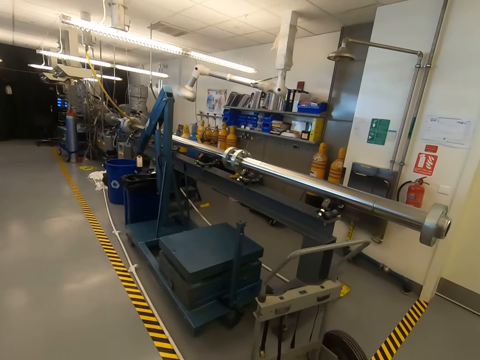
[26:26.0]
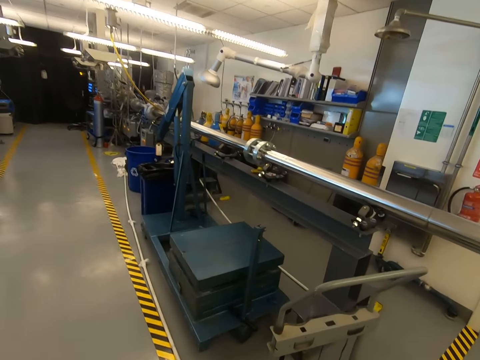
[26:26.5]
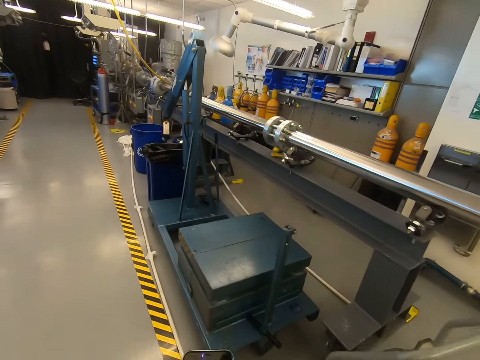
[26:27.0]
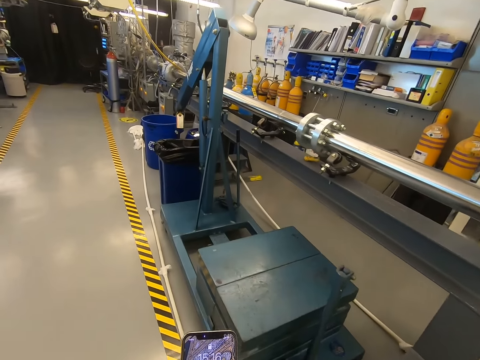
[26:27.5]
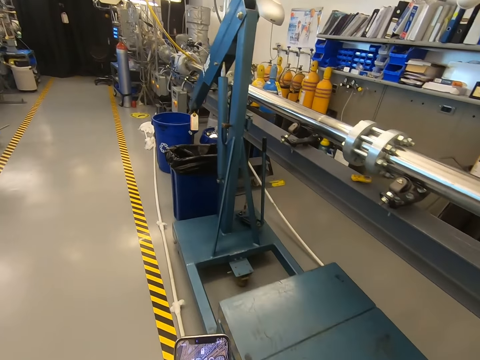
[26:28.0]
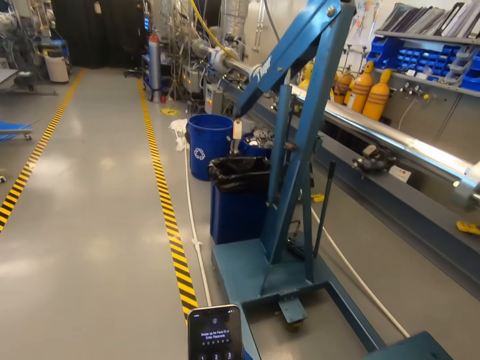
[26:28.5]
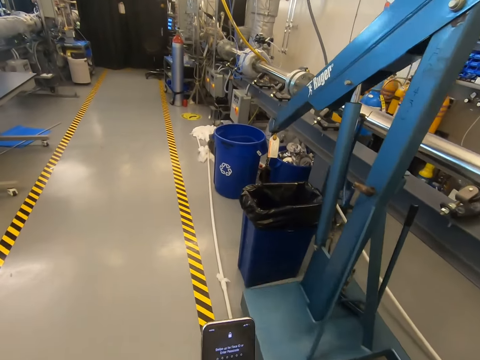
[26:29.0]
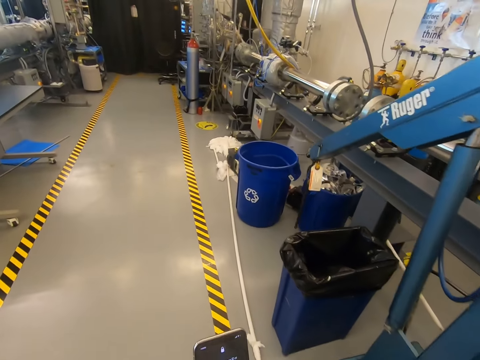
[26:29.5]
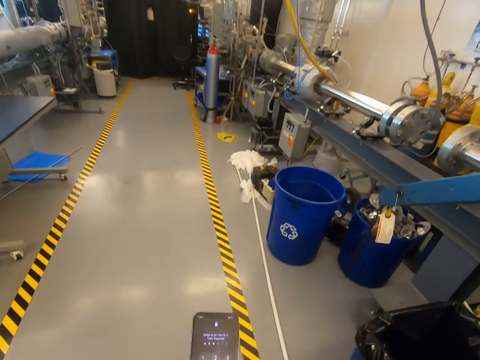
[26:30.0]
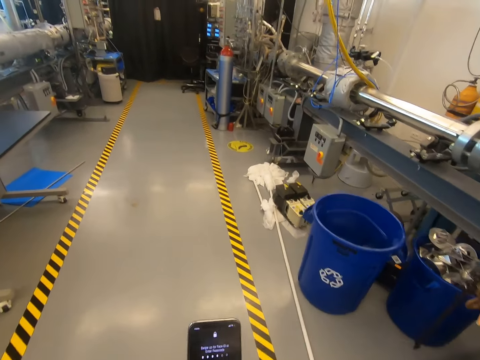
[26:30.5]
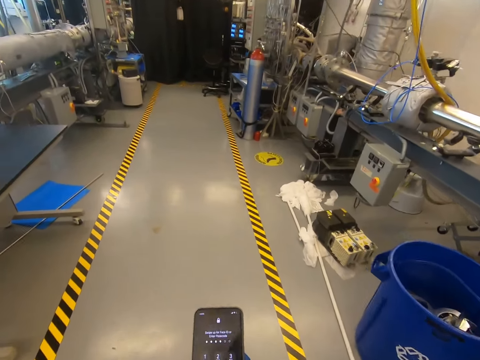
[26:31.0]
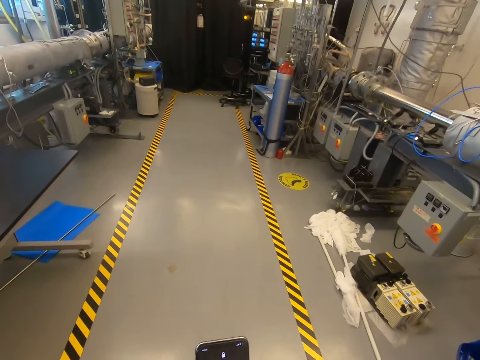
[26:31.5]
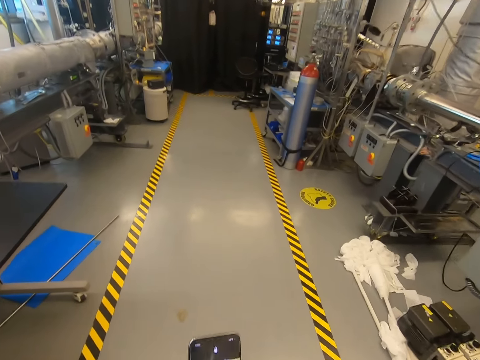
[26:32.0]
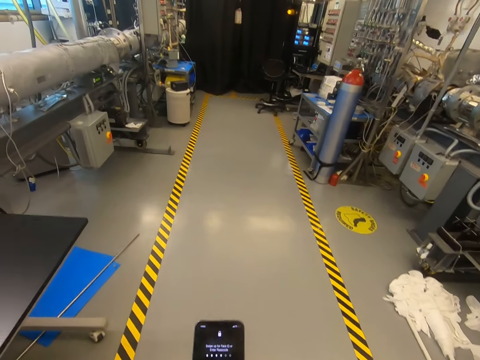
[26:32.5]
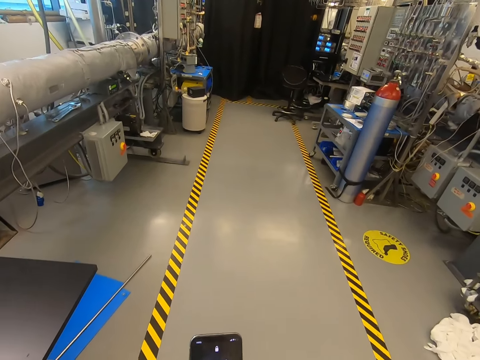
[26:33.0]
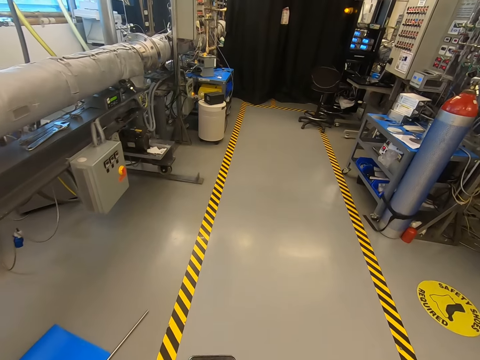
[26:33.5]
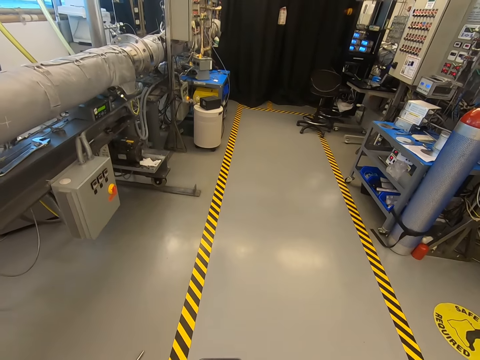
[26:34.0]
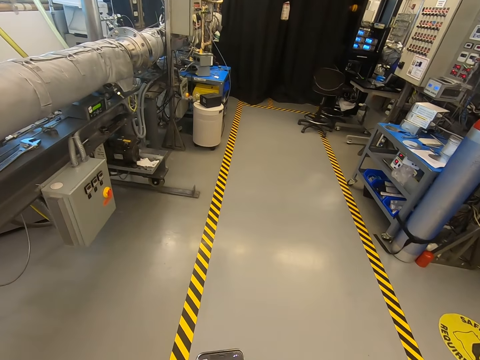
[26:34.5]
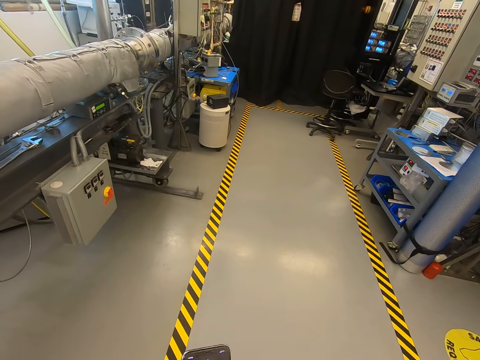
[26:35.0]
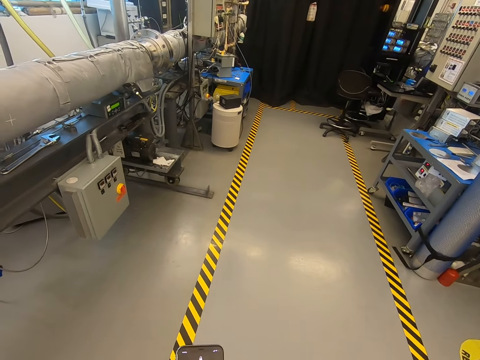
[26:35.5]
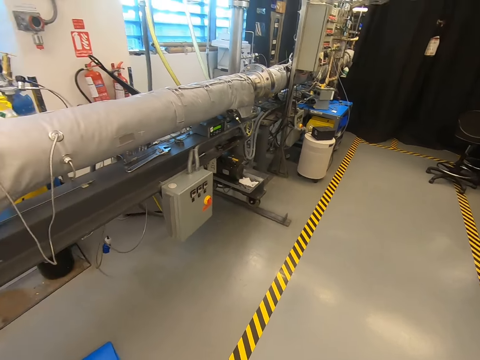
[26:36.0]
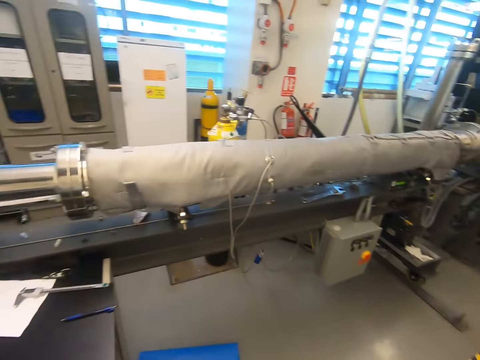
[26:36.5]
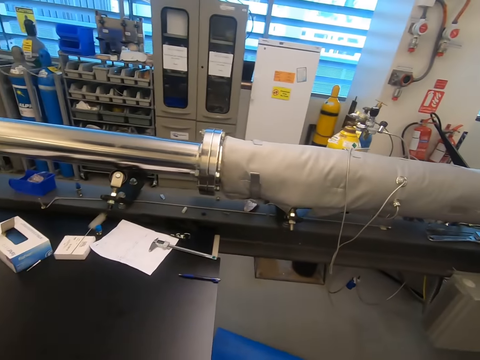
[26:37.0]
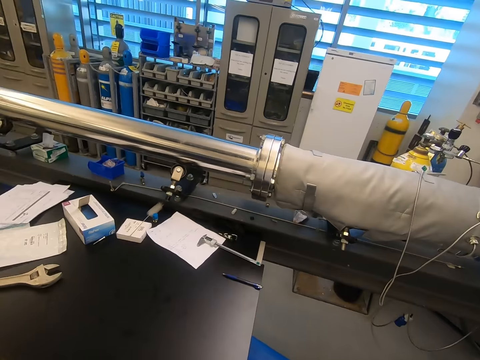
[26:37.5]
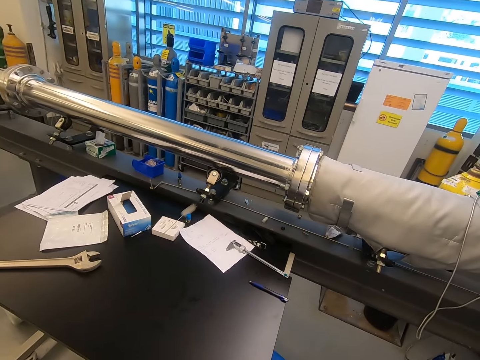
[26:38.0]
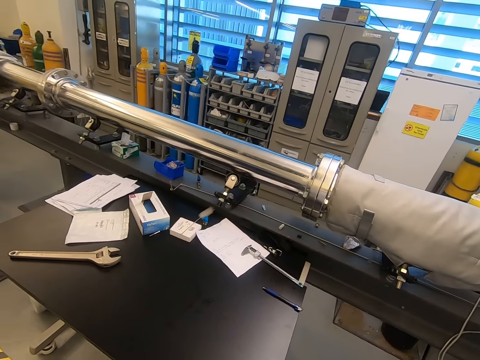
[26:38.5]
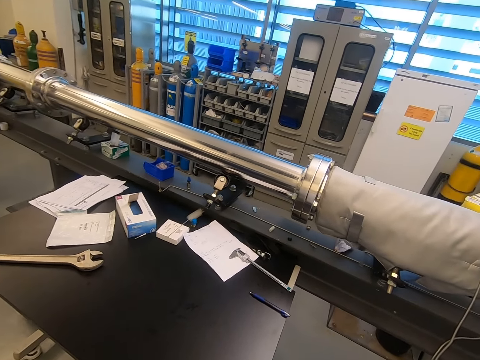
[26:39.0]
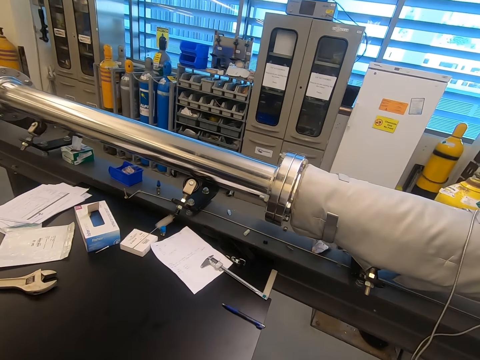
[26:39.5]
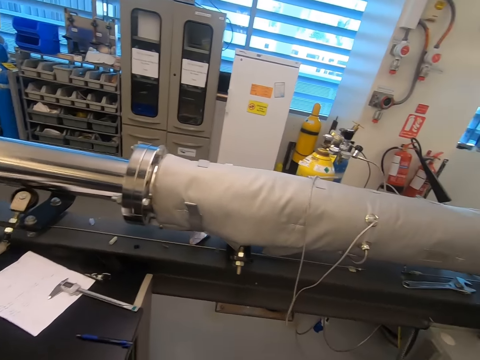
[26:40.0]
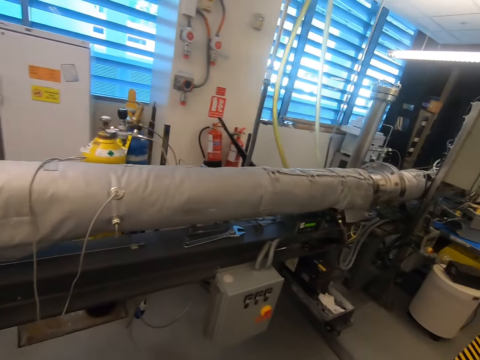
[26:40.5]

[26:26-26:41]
The camera wearer looks at the phone. They dial the phone.

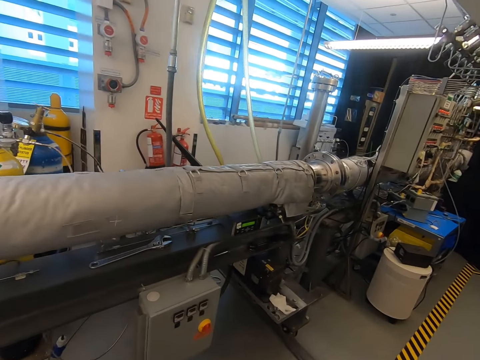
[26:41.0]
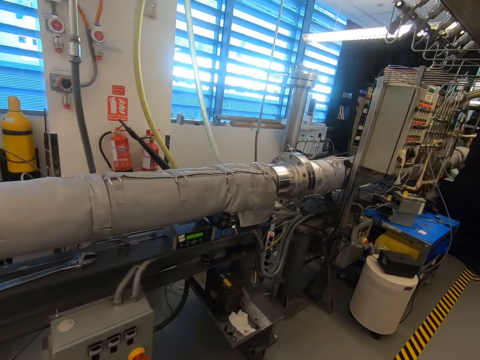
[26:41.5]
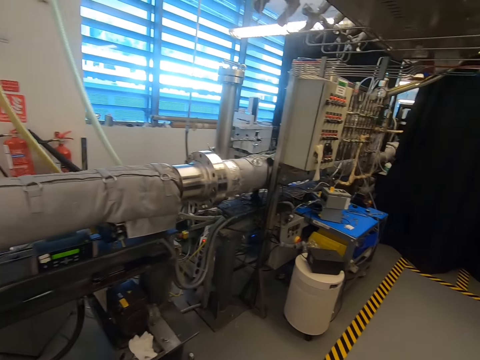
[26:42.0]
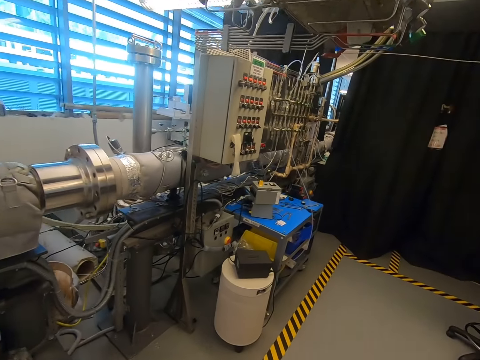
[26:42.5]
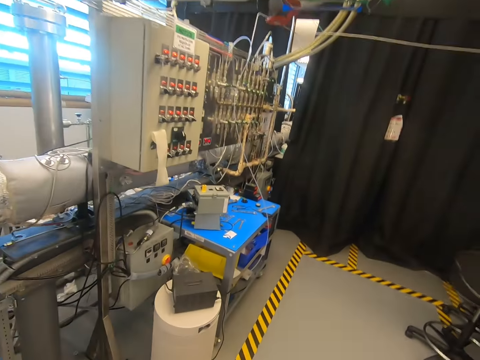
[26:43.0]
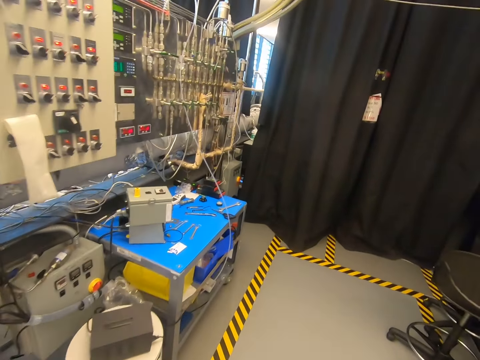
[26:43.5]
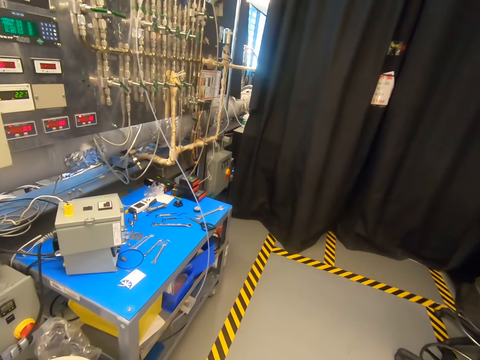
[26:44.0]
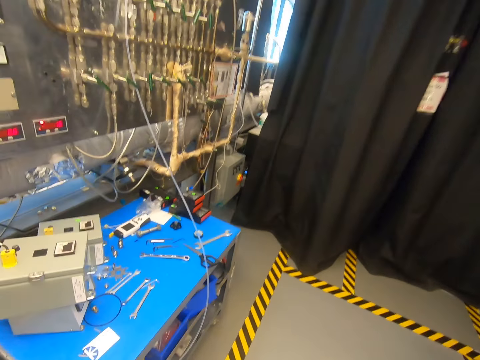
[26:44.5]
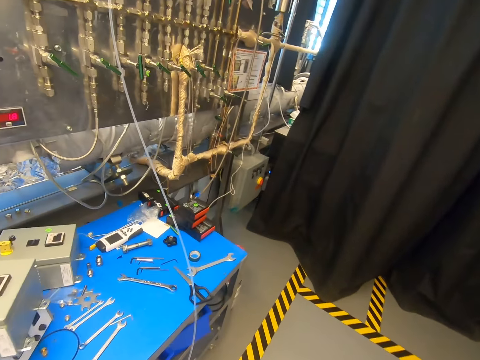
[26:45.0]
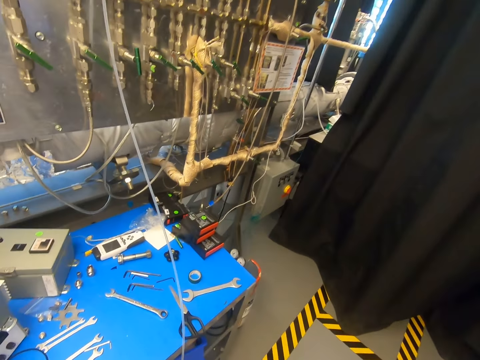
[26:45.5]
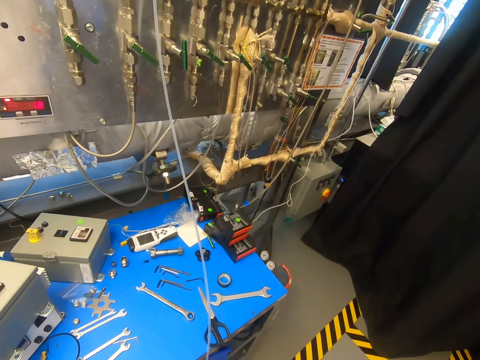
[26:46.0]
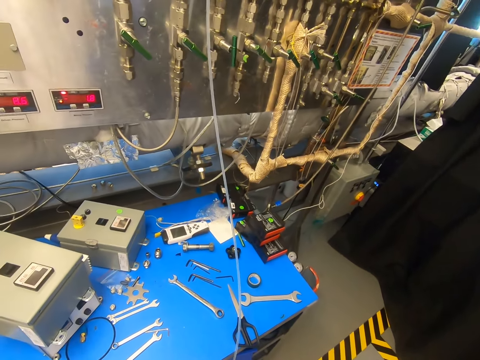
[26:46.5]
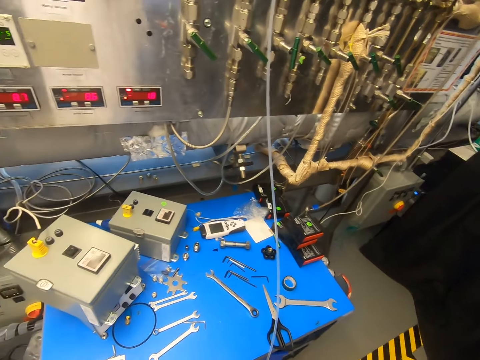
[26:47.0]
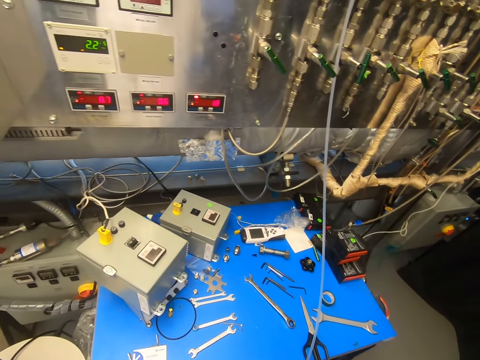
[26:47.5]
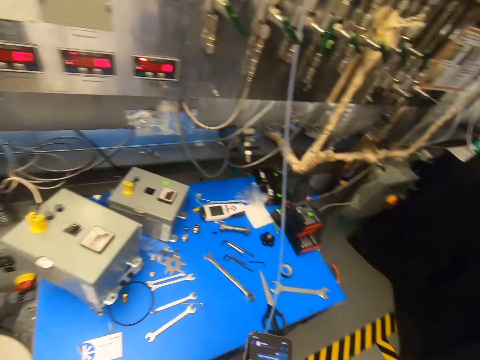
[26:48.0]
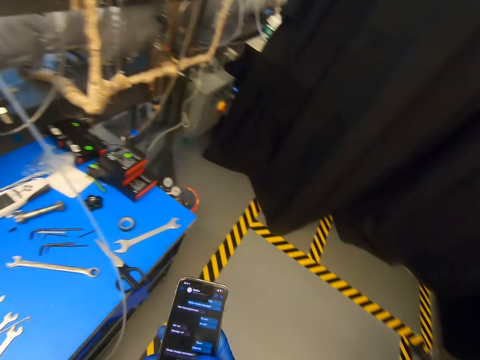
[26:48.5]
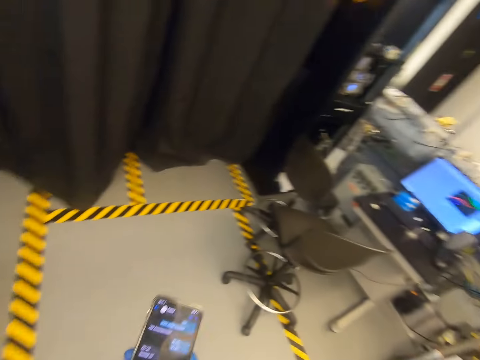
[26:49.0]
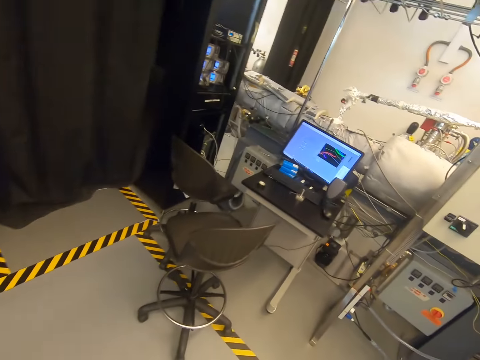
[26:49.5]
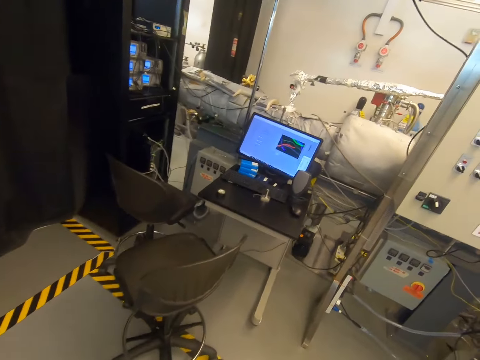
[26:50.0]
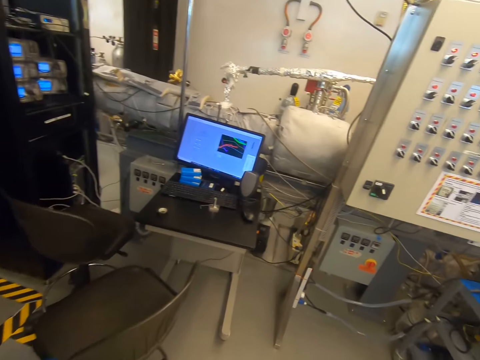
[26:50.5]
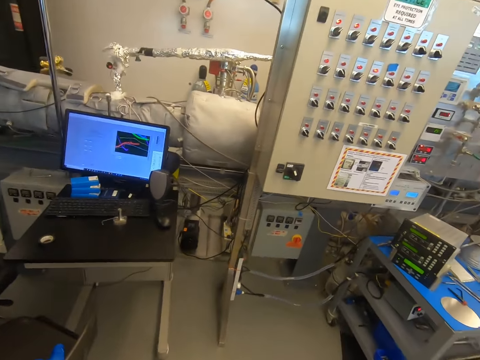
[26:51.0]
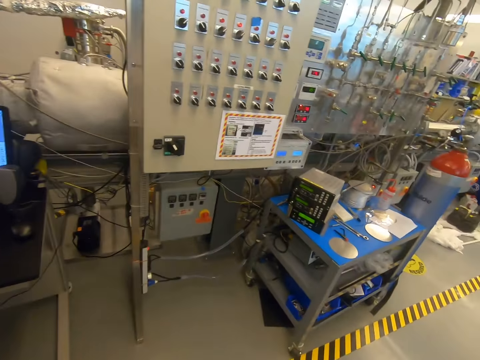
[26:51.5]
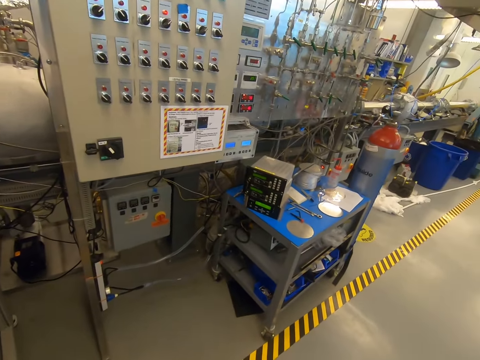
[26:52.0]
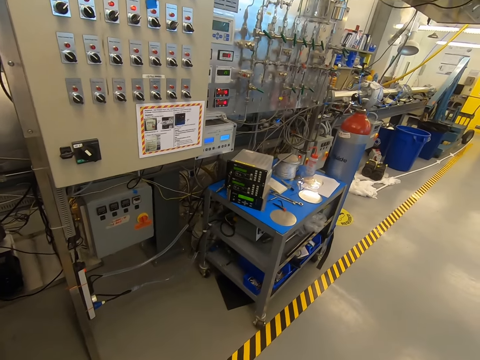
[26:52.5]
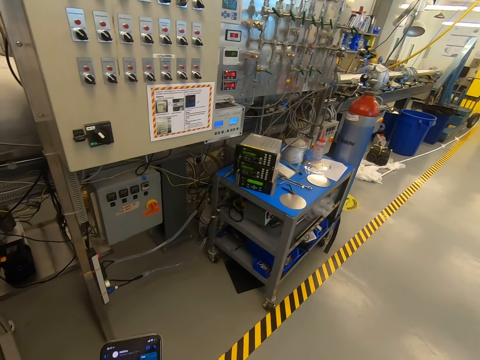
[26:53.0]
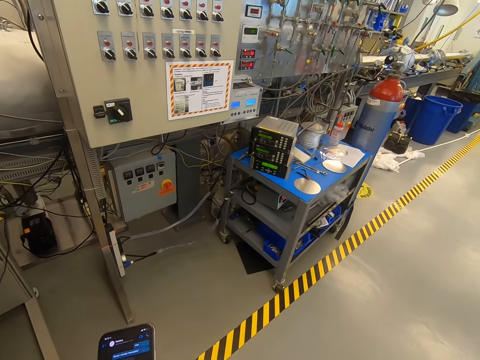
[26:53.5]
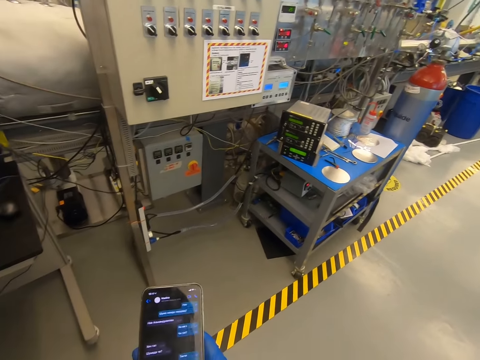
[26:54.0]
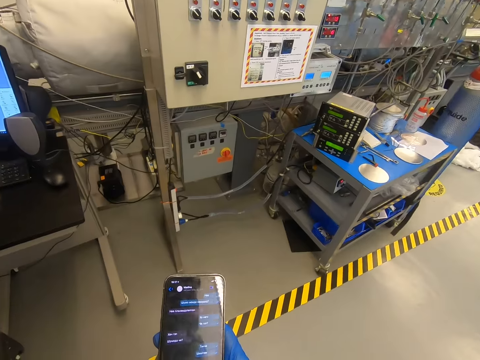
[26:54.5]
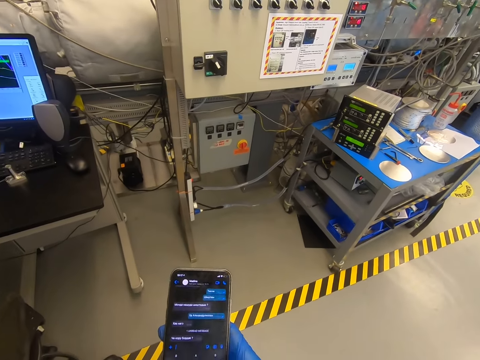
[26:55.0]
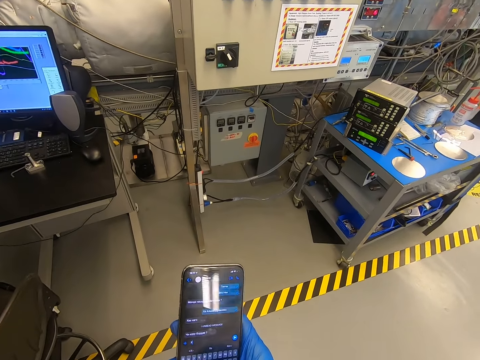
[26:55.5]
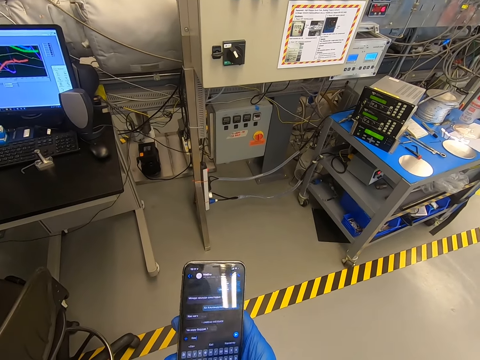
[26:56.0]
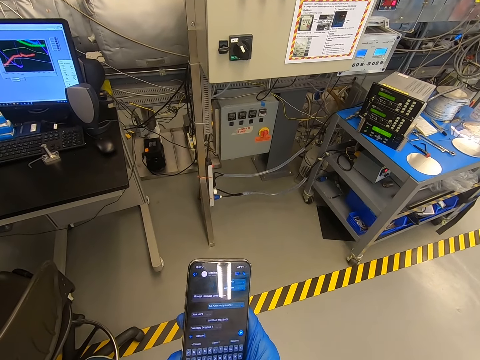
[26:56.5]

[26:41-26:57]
The camera wearer walks in the warehouse. They dial the phone.
